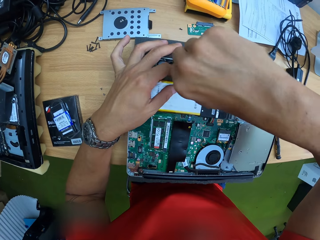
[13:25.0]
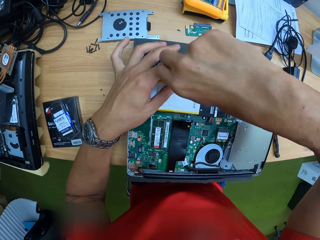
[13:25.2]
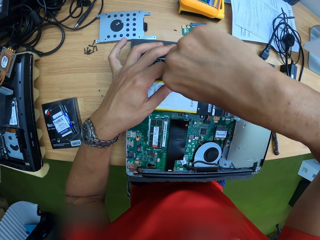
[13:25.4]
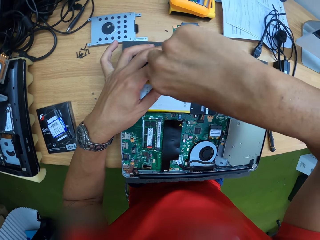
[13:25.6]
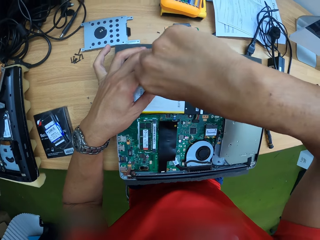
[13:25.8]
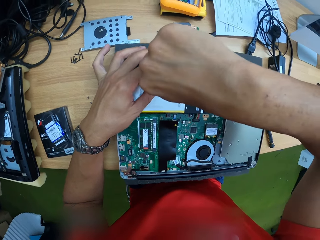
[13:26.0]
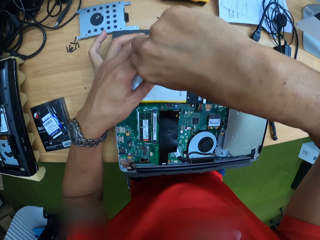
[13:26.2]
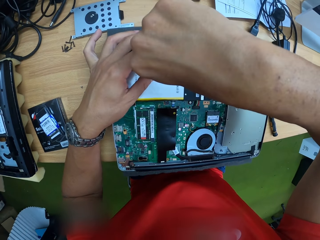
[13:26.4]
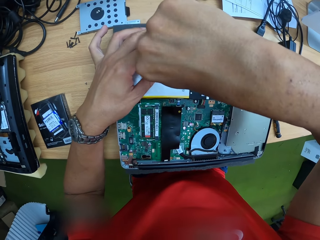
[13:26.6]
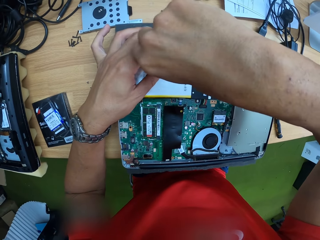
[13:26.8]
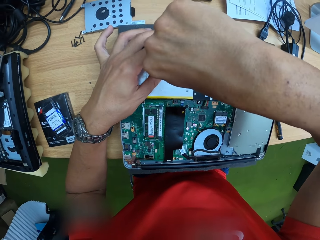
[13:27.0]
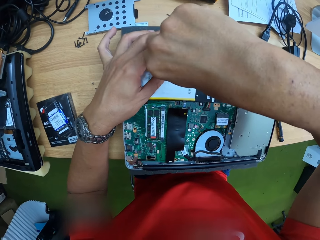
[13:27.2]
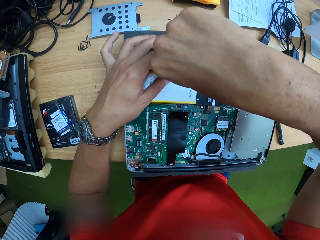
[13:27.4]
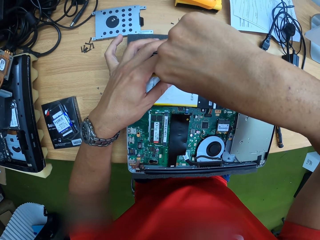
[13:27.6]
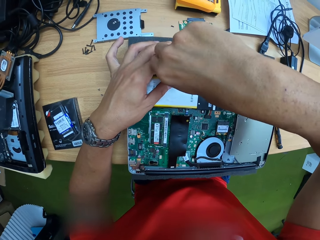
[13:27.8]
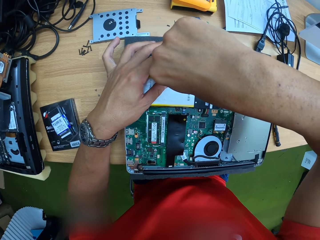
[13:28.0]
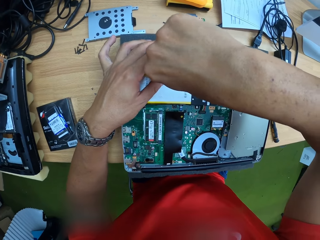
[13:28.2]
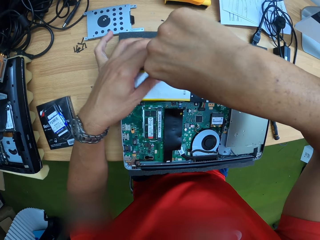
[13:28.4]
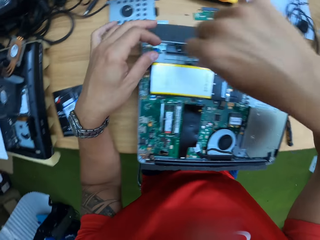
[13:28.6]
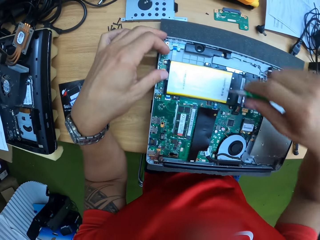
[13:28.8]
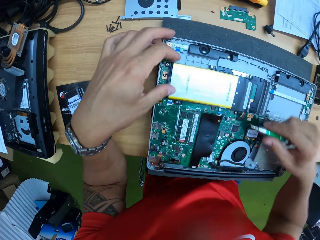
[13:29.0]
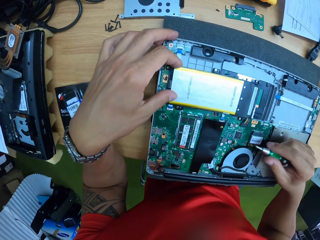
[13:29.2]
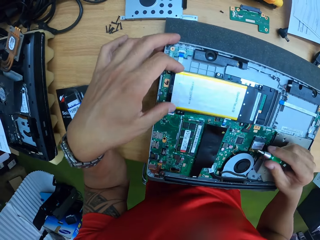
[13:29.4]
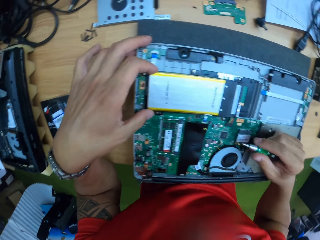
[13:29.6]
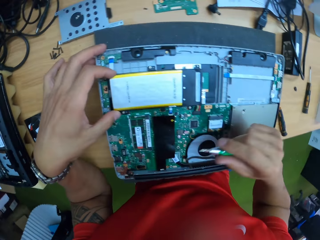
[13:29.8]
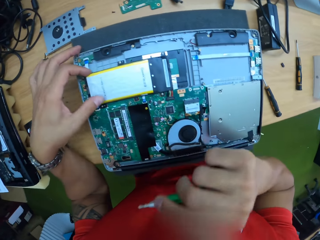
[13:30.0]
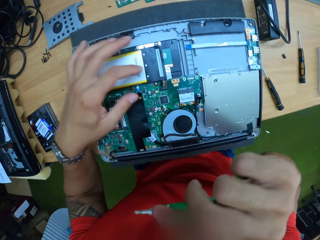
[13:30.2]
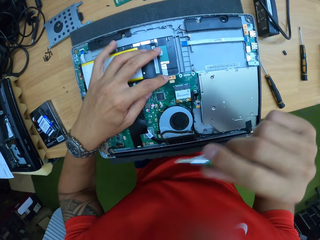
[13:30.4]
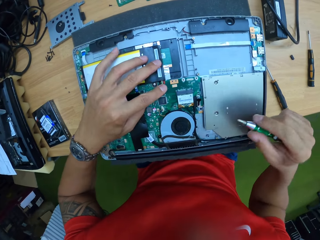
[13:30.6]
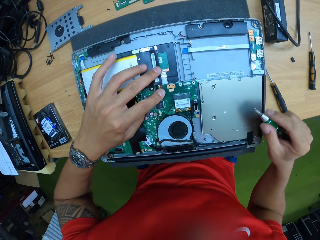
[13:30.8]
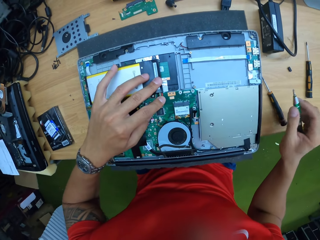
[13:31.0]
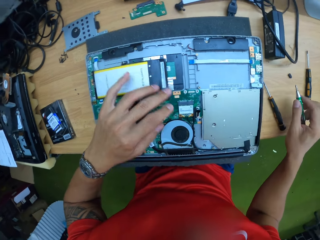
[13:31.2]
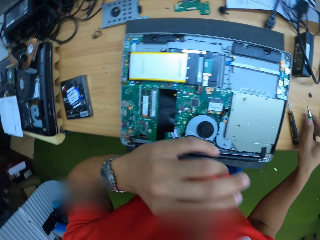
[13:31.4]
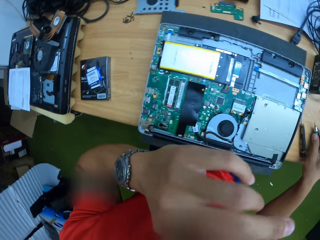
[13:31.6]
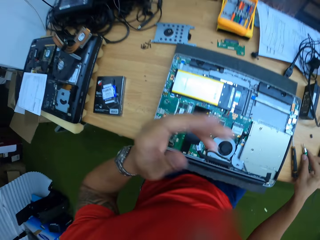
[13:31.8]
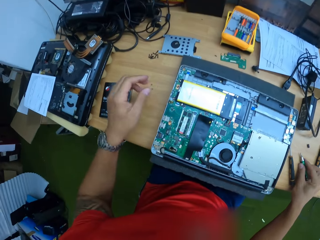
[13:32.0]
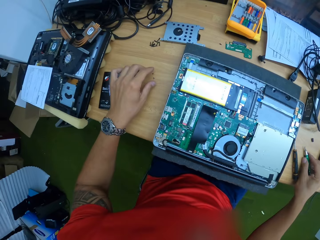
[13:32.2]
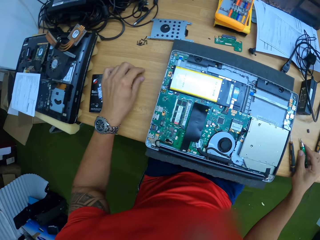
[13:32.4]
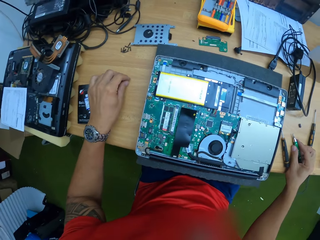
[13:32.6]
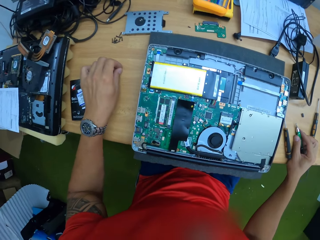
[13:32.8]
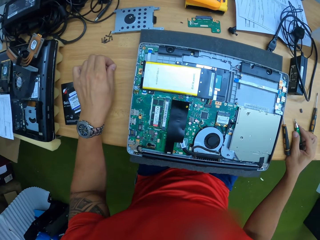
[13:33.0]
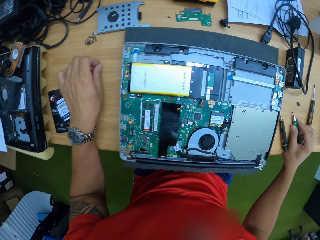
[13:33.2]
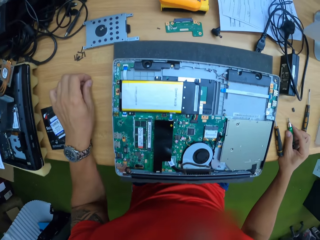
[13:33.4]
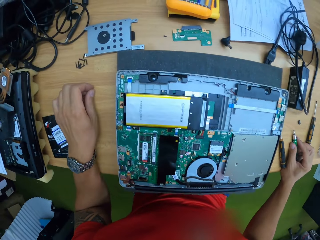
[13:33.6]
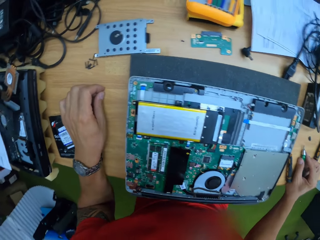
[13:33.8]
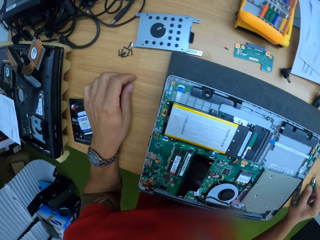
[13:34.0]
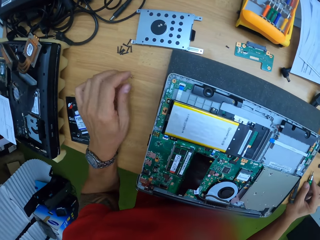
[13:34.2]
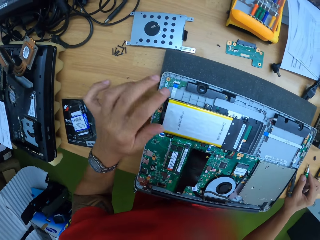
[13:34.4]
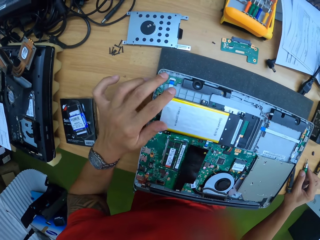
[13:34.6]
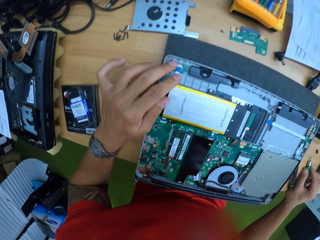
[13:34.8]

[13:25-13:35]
The camera wearer tightens the screw on the laptop with the screwdriver in his right hand. He places his left hand on the laptop in-built battery. He looks in the machine. He touches his face with his left hand. He puts his left hand on the work bench.

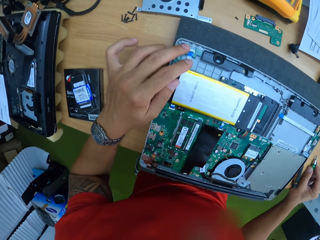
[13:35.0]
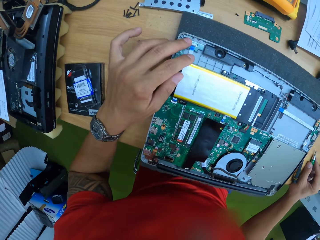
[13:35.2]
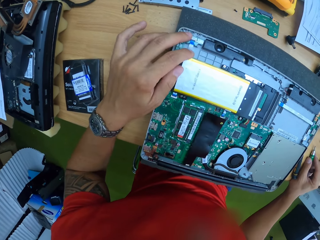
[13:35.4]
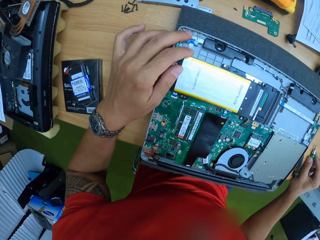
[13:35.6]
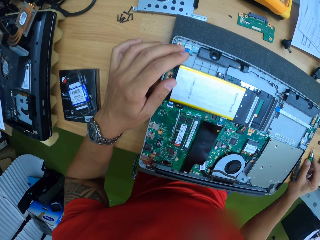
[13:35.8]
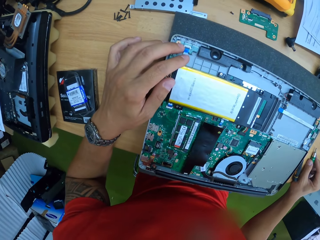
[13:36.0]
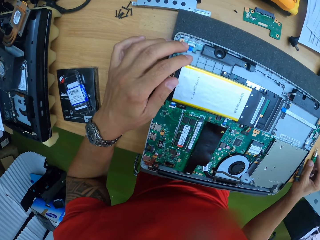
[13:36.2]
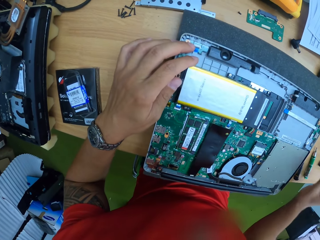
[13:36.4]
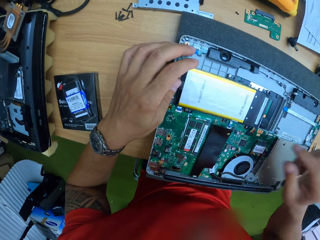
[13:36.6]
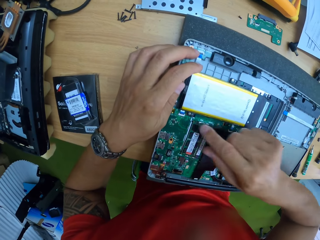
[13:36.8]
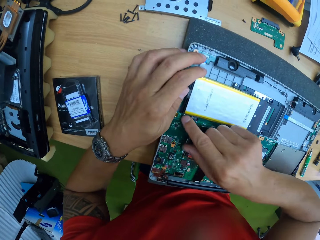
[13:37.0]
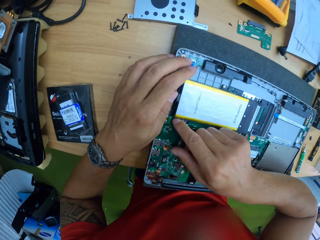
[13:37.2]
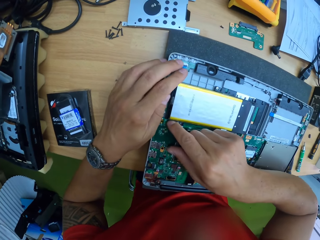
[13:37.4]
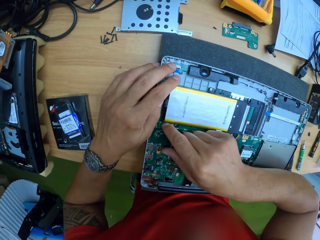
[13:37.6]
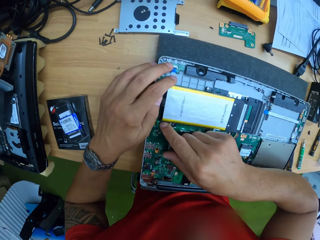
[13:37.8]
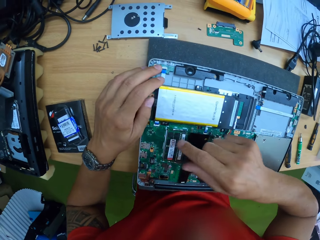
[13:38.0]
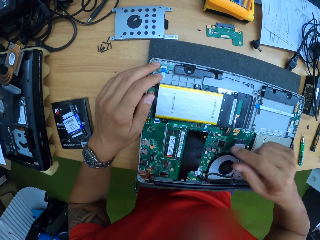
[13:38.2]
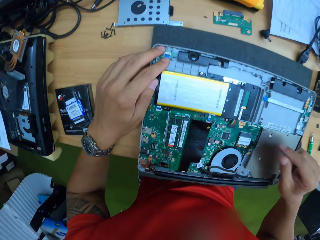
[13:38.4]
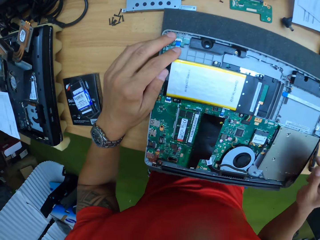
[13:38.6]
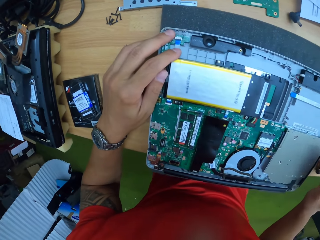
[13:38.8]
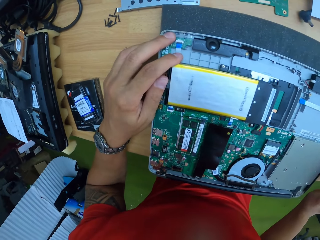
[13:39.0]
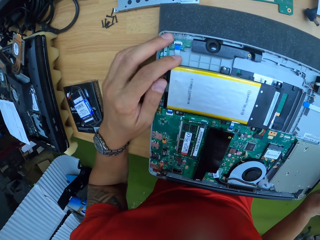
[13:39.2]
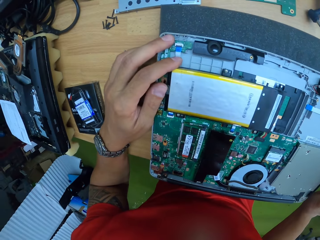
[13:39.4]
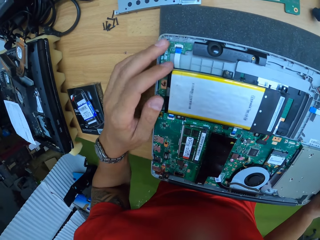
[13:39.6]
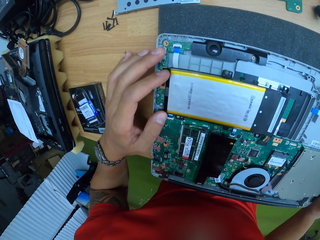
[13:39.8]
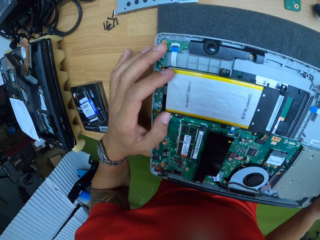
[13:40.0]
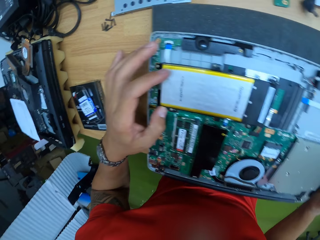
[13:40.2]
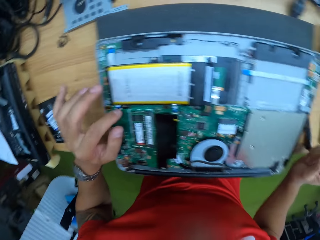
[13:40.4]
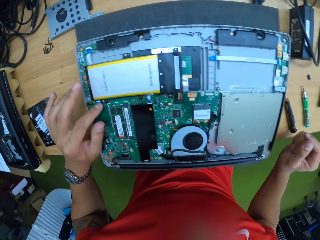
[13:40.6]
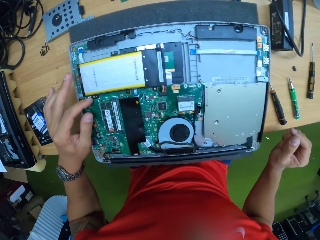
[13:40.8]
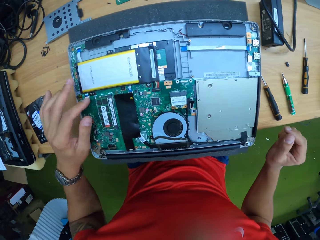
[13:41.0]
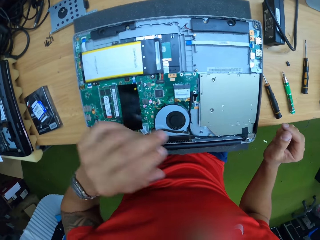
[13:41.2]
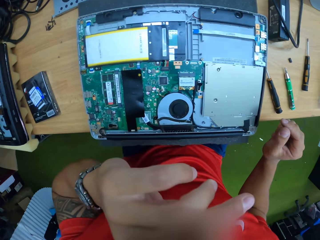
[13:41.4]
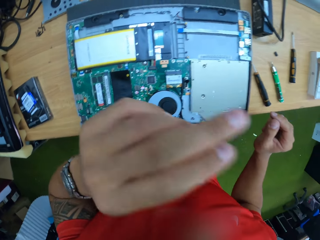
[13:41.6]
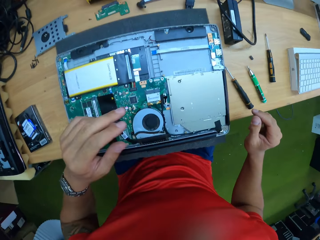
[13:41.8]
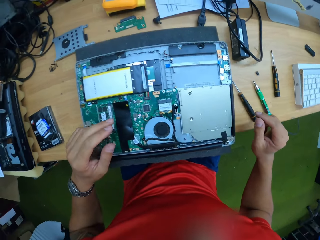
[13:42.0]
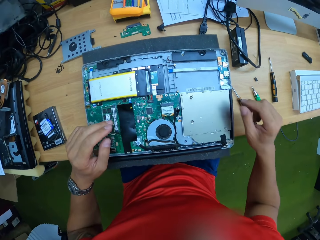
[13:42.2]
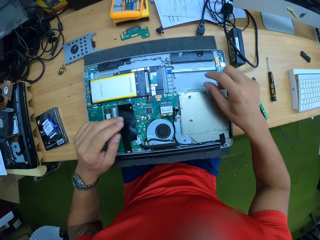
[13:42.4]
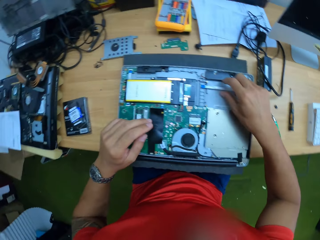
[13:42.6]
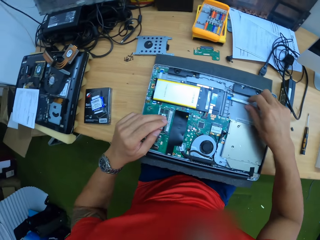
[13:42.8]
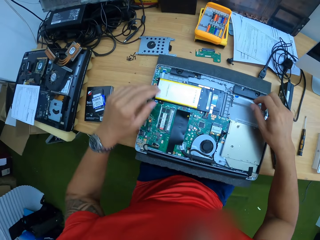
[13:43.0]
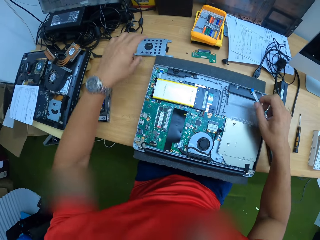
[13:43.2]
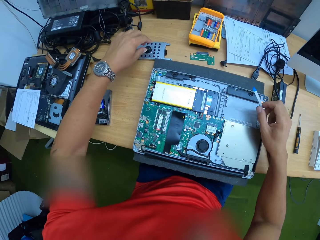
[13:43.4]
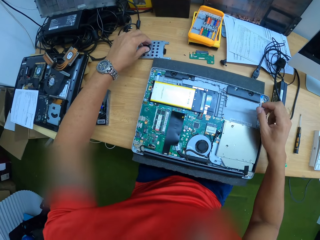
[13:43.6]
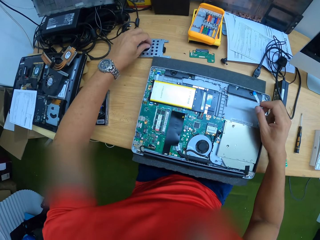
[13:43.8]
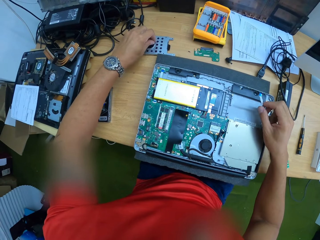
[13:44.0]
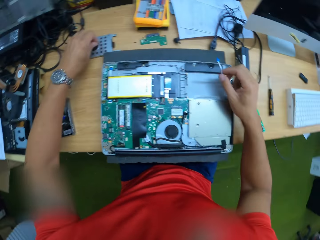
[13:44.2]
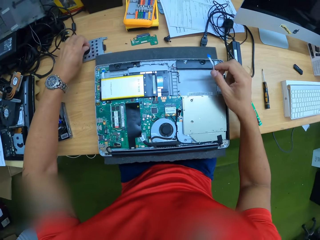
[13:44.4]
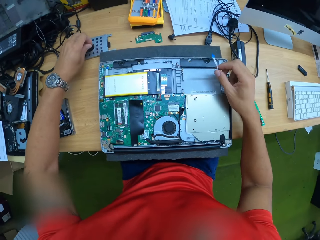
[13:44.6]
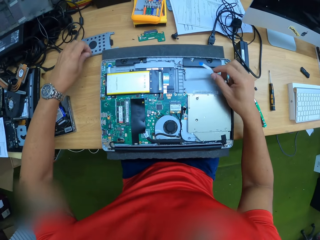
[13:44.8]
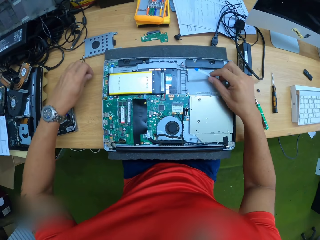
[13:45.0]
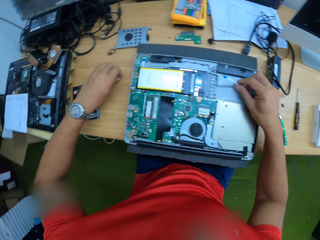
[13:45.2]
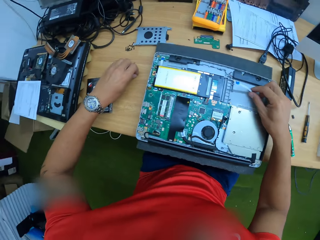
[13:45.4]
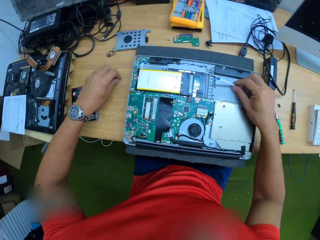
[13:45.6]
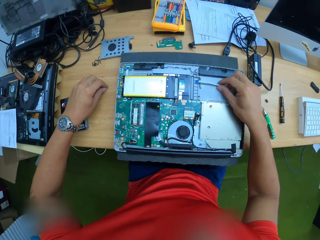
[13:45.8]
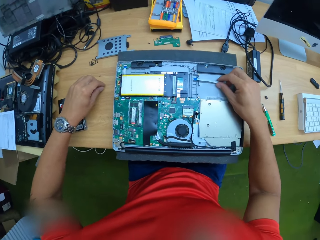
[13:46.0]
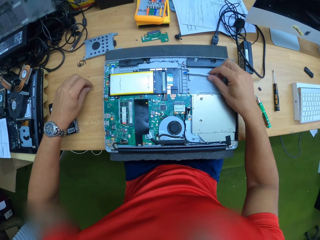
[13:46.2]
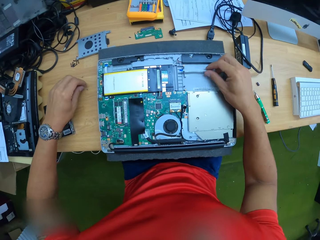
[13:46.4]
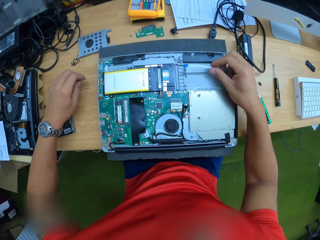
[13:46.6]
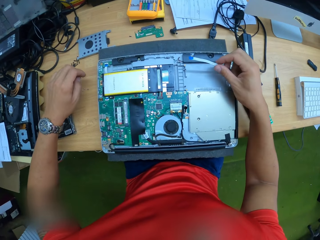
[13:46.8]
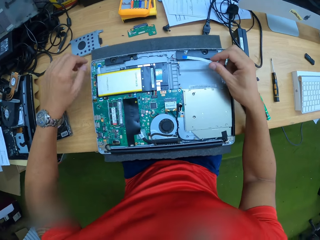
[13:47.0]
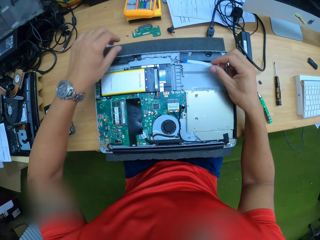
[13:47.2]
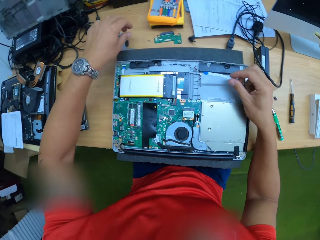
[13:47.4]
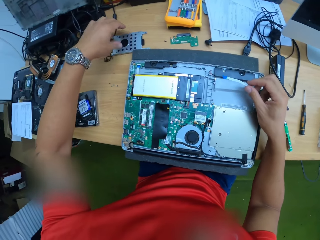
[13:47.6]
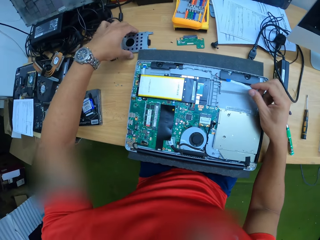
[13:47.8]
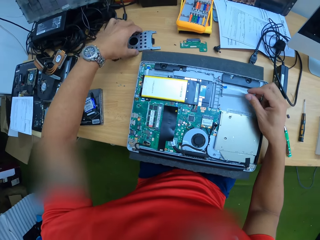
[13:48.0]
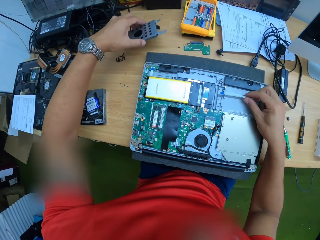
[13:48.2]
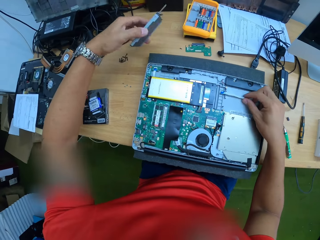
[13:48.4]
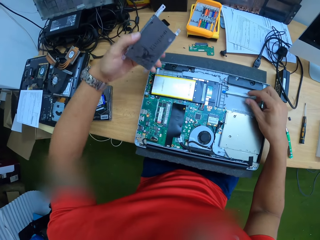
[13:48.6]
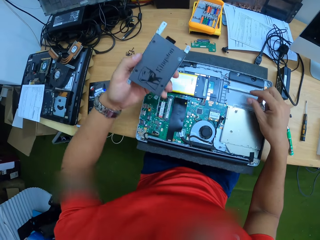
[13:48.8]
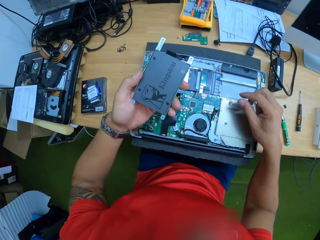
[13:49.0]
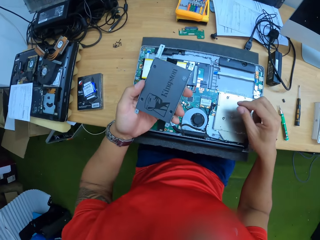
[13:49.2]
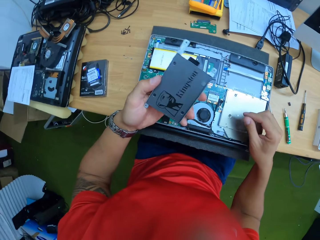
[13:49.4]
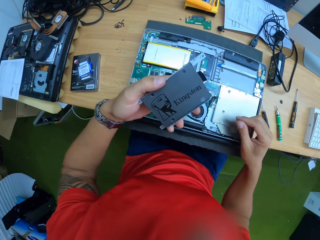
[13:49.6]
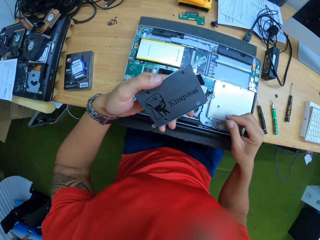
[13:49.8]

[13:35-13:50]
The camera wearer presses down the battery flex on the circuit board with his right index finger. He touches his face with his left hand. He picks up a flex with his right hand. He picks up a hard disk casing from the work bench with his right hand.
